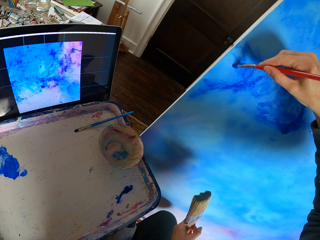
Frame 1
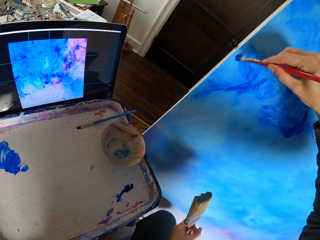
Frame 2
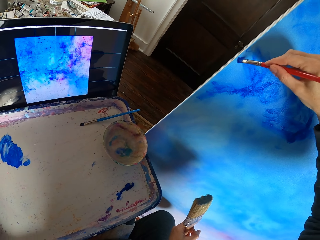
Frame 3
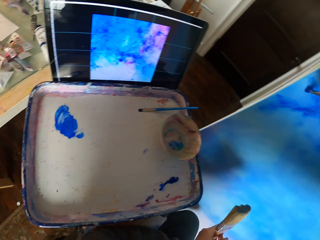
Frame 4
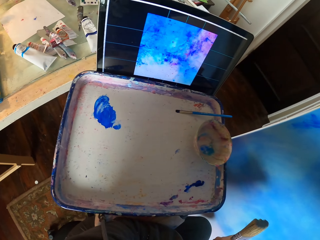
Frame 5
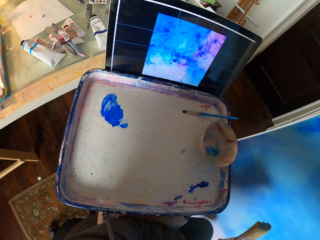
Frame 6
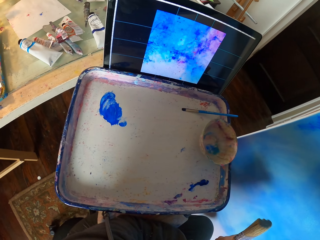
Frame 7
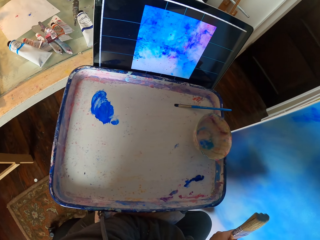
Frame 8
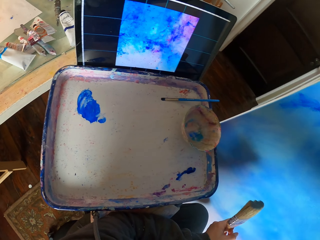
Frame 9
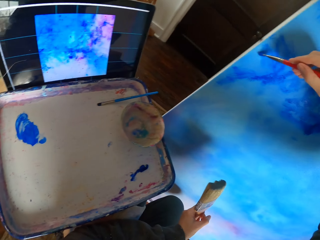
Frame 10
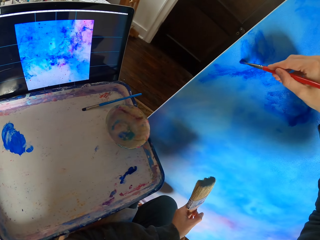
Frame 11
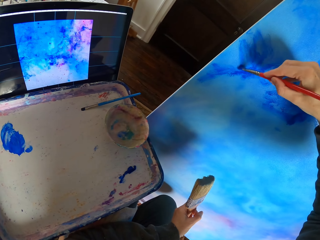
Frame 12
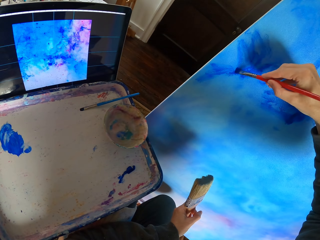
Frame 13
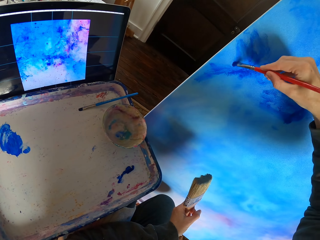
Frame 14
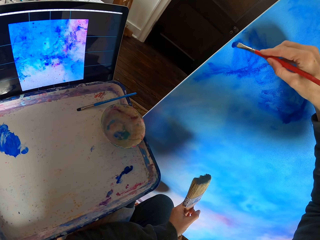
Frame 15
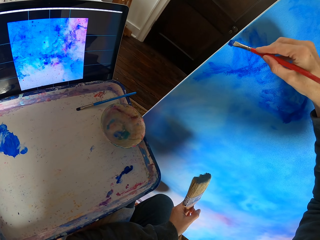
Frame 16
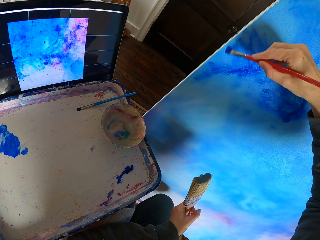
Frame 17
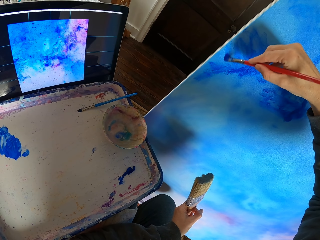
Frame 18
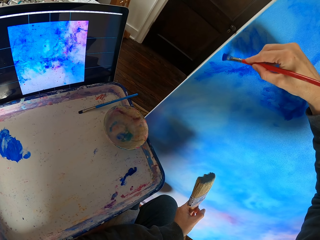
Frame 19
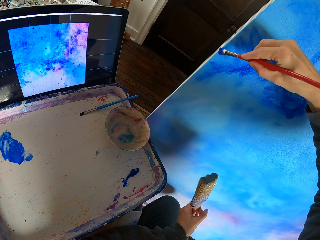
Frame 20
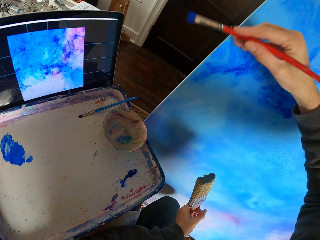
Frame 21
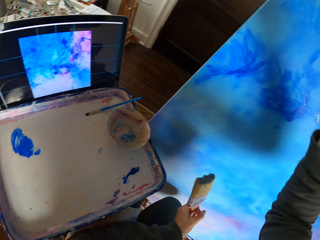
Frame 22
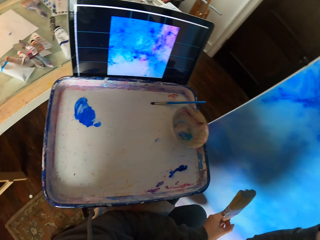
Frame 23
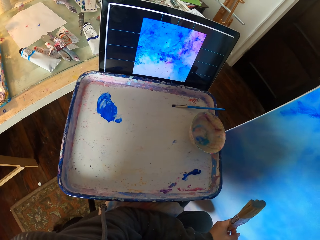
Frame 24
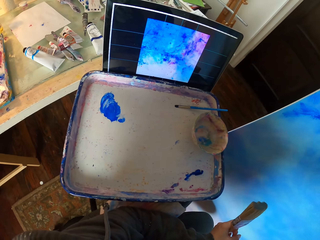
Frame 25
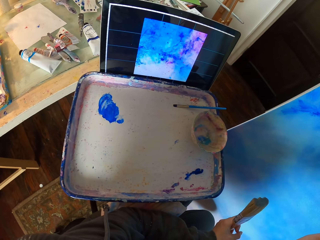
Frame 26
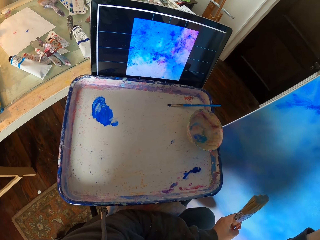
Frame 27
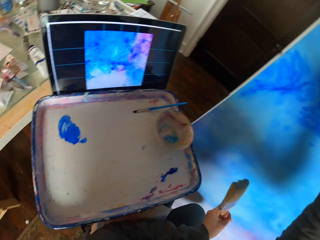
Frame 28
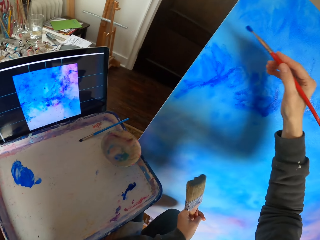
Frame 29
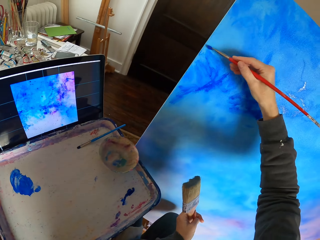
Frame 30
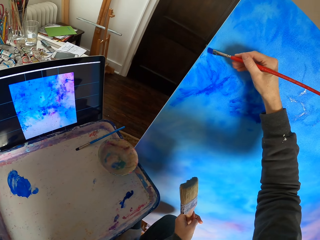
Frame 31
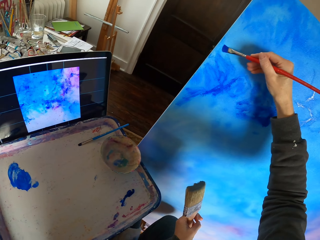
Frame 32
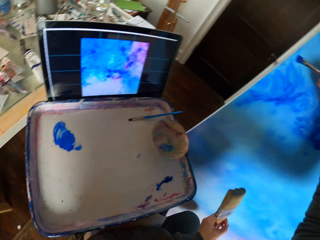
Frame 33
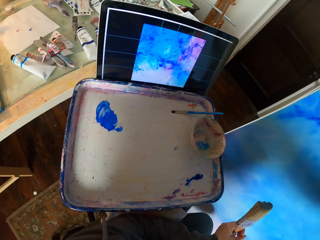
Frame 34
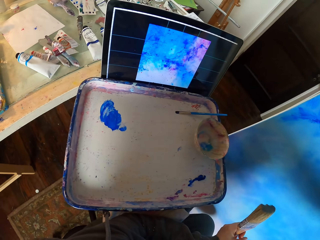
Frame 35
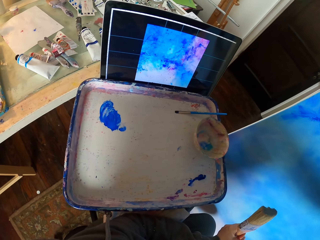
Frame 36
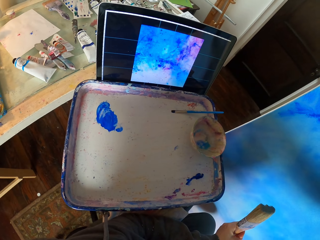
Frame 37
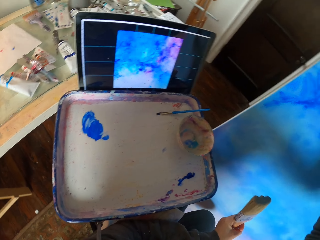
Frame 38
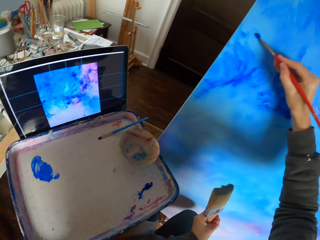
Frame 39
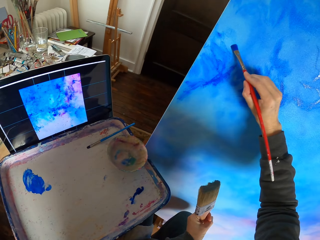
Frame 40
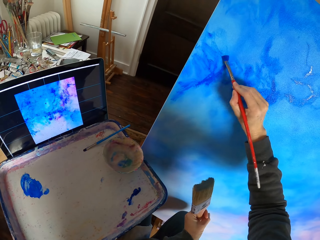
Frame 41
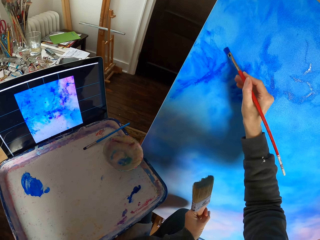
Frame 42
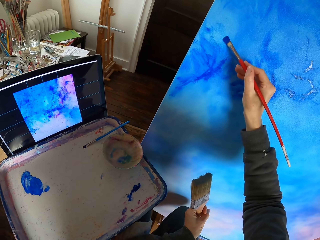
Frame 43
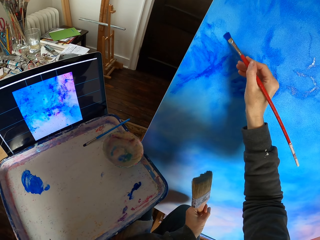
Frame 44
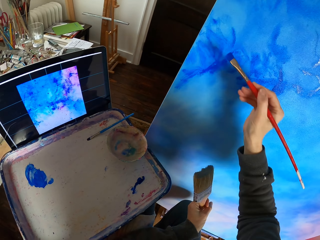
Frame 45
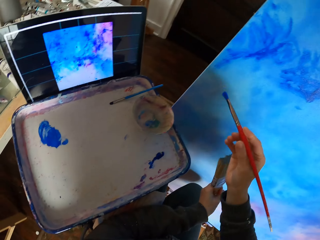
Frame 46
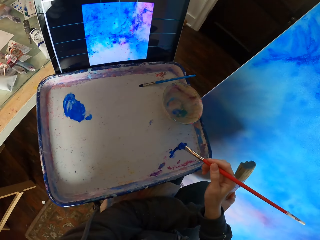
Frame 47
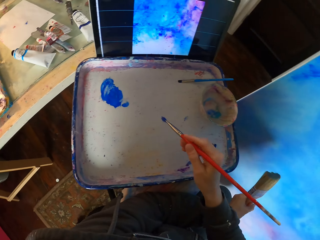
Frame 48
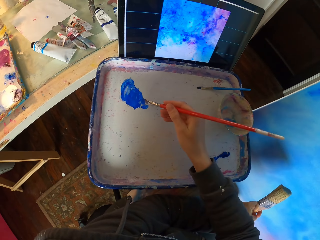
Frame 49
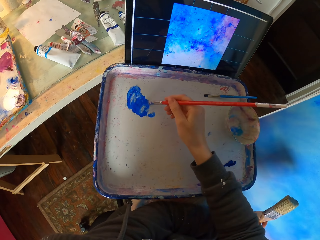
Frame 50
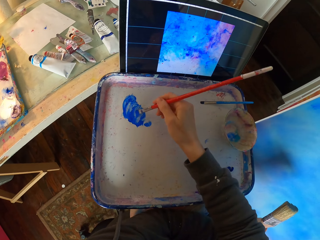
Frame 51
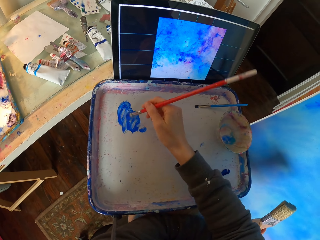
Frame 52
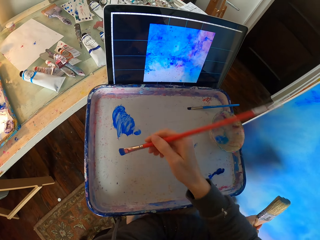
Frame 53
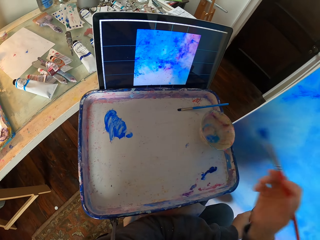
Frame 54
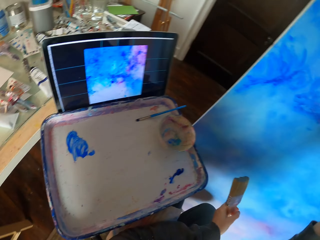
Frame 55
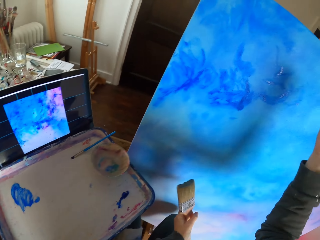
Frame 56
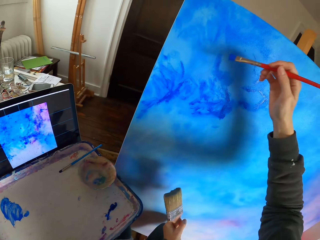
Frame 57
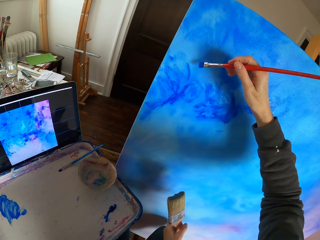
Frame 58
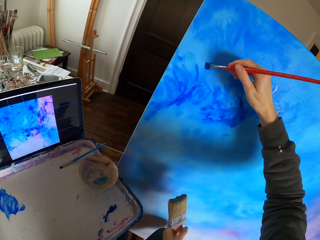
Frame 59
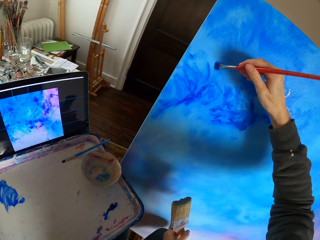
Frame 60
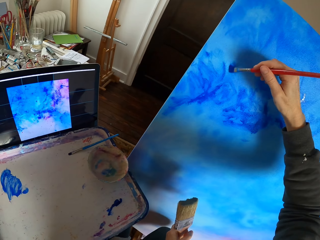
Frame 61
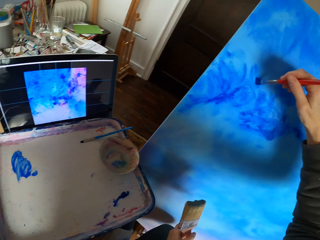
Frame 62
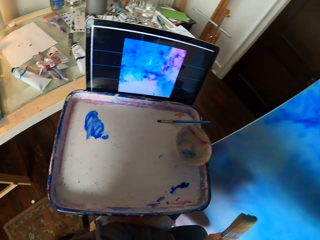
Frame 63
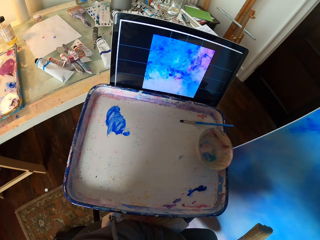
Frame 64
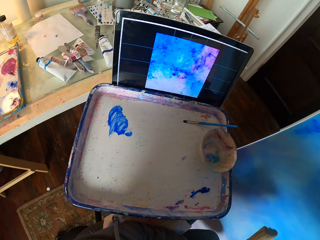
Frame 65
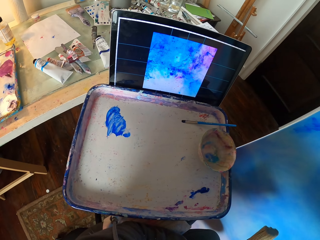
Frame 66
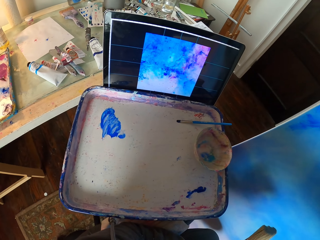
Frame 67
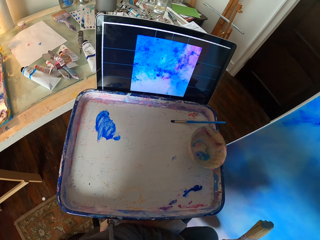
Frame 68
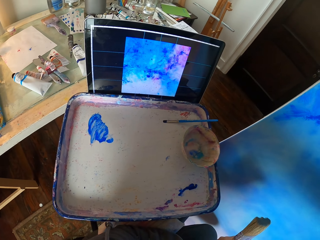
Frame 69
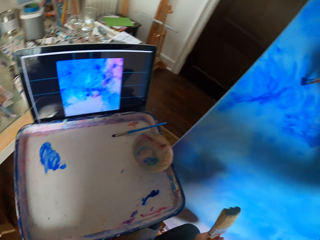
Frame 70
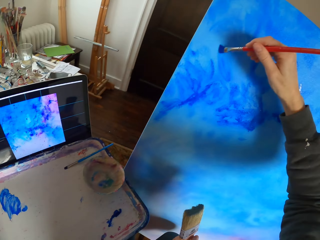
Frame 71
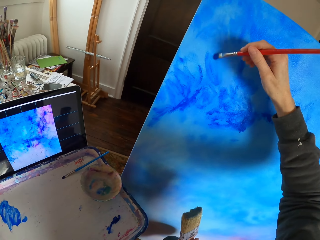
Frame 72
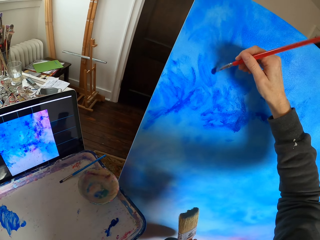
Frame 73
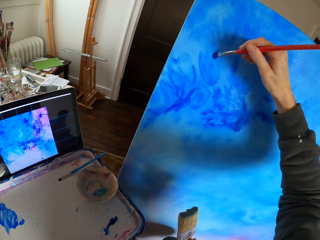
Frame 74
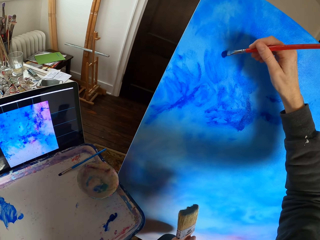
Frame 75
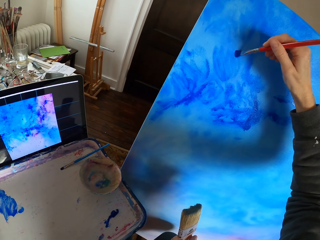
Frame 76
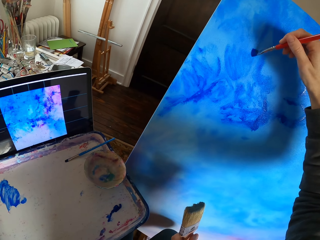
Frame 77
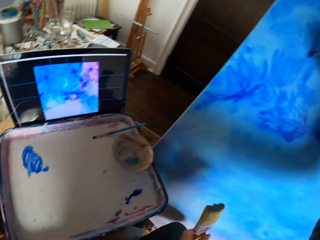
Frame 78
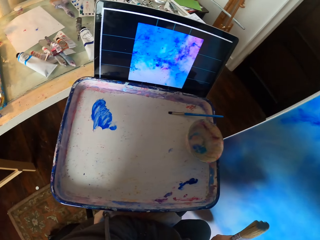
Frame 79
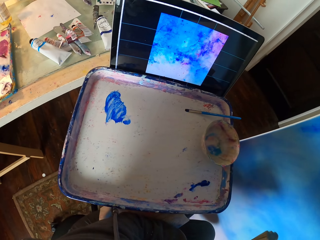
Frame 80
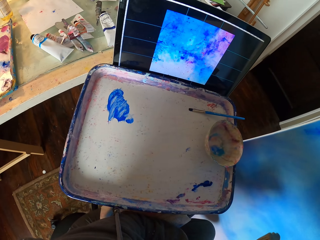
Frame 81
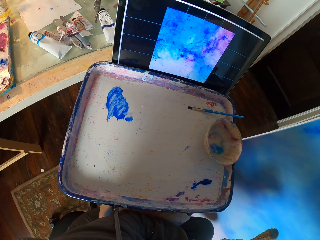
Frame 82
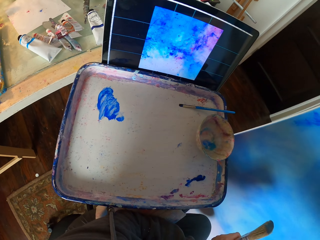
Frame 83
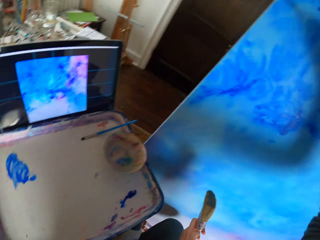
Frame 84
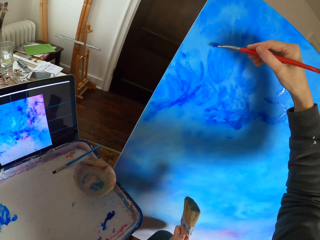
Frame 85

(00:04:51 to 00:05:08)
The camera wearer picks paint. They paint the canvas.

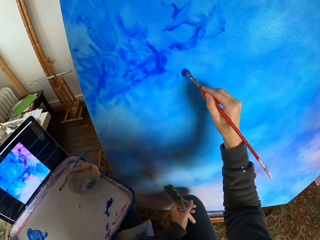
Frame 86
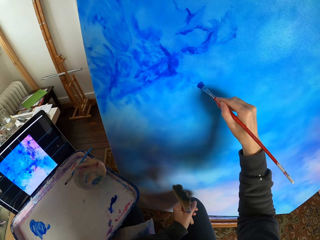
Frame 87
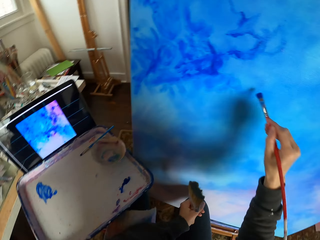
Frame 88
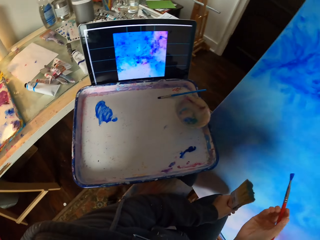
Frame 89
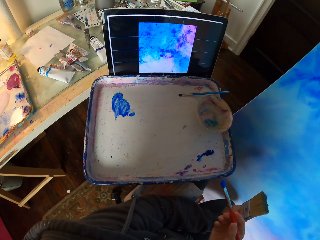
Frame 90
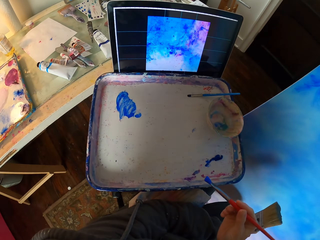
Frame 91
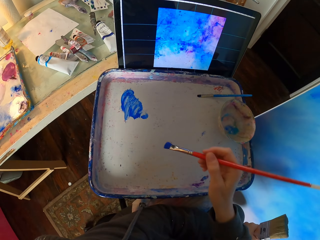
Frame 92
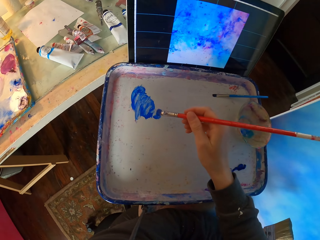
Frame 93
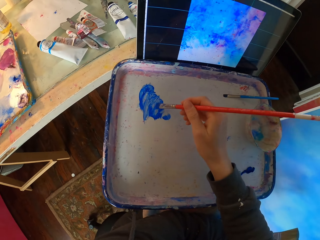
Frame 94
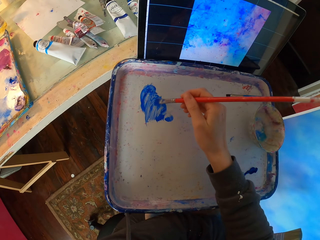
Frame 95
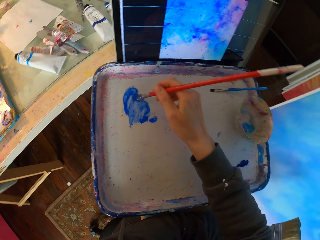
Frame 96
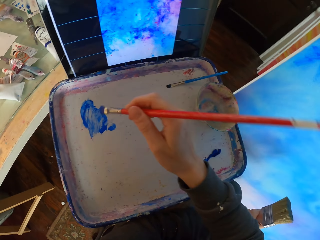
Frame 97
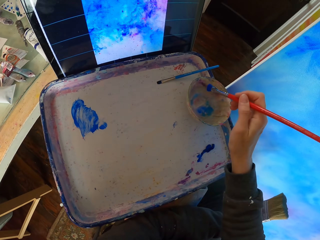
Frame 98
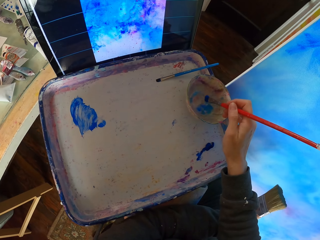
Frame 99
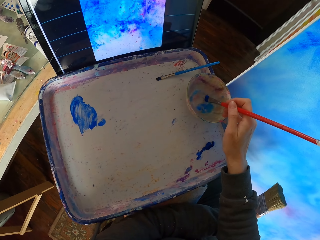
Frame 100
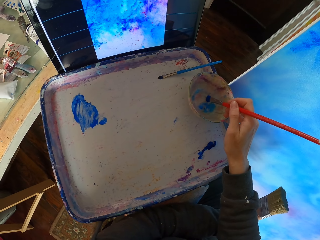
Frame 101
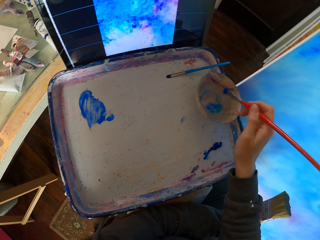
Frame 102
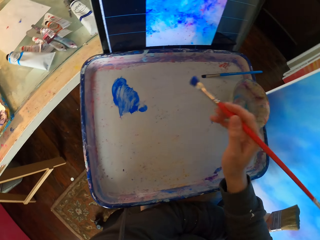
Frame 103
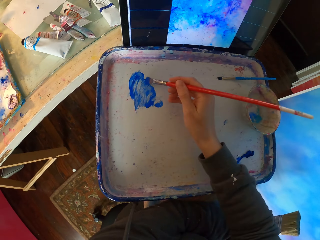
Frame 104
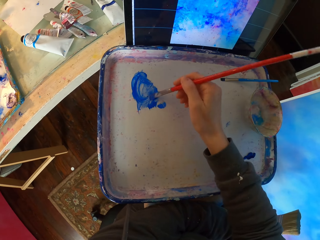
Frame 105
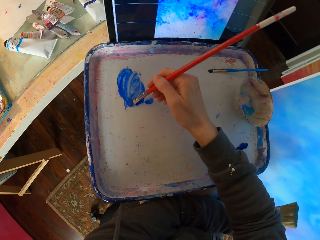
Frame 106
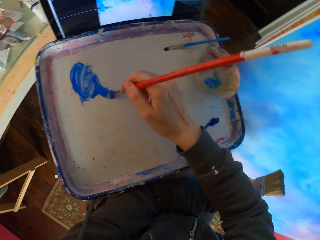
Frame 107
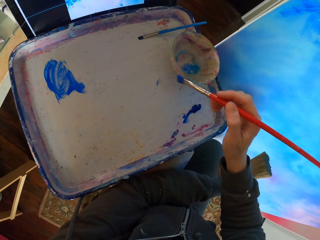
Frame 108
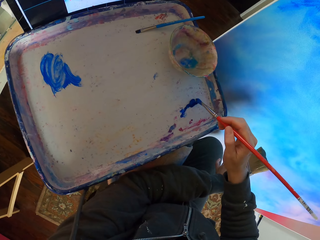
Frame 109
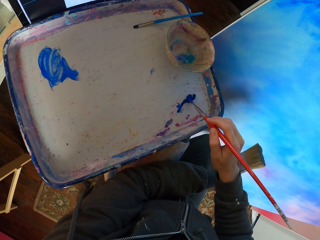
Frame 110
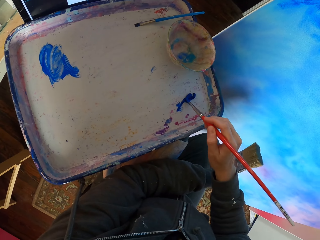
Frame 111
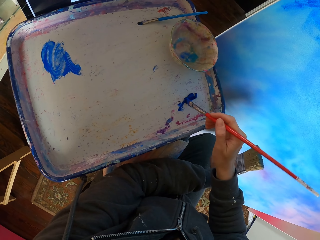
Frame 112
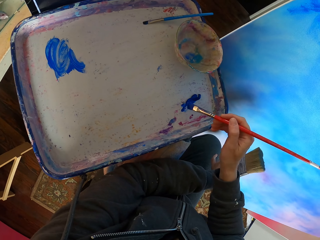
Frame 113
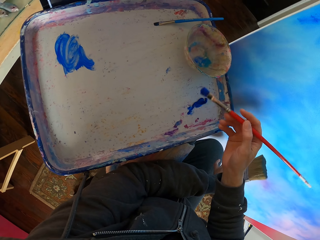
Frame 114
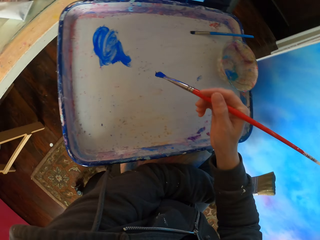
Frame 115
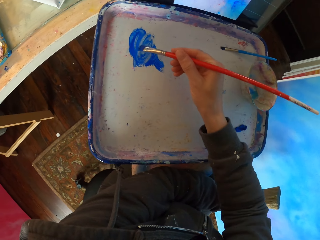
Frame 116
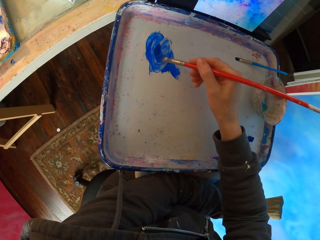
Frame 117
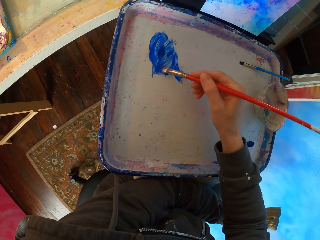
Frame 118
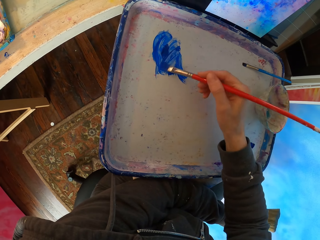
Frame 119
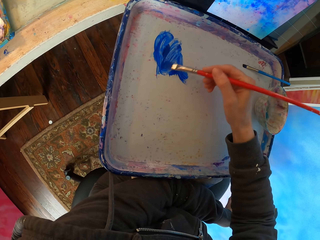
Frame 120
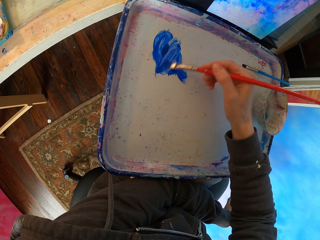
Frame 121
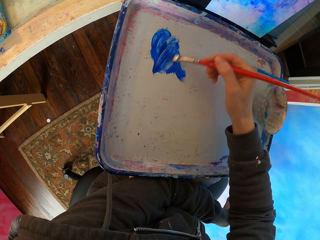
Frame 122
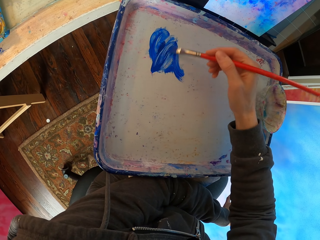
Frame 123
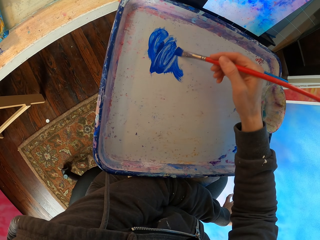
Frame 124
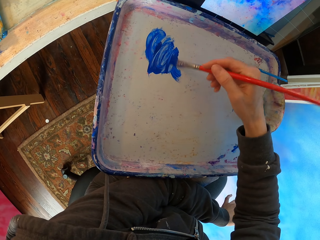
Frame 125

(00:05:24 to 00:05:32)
The camera wearer picks paint.
